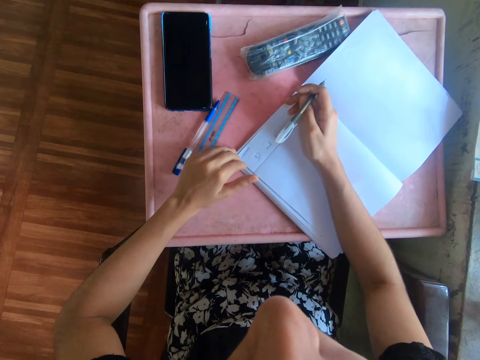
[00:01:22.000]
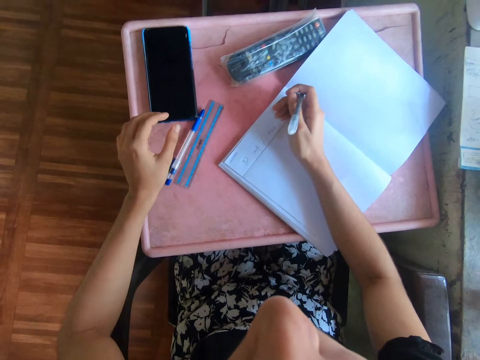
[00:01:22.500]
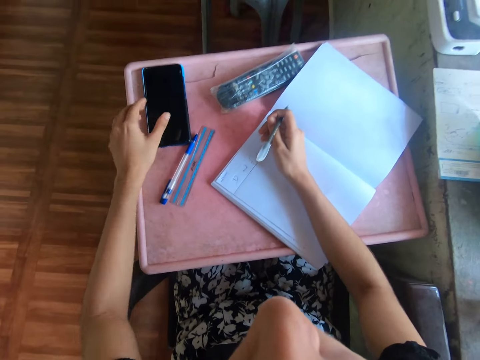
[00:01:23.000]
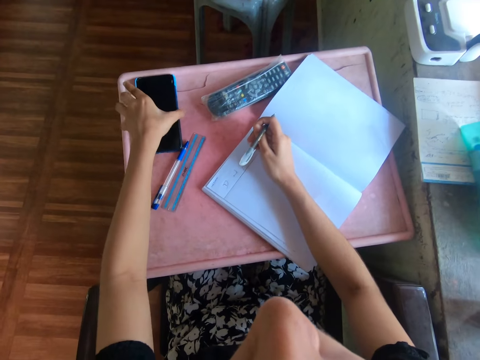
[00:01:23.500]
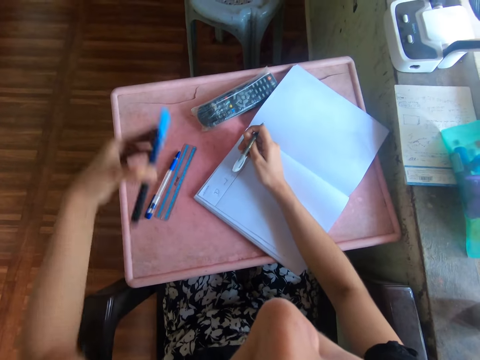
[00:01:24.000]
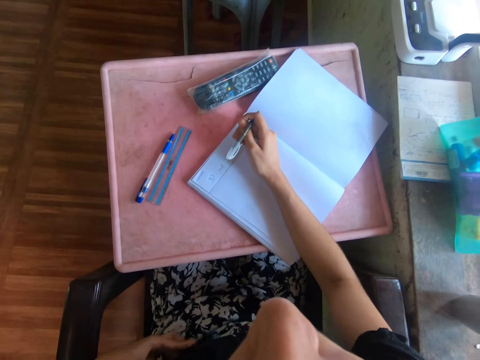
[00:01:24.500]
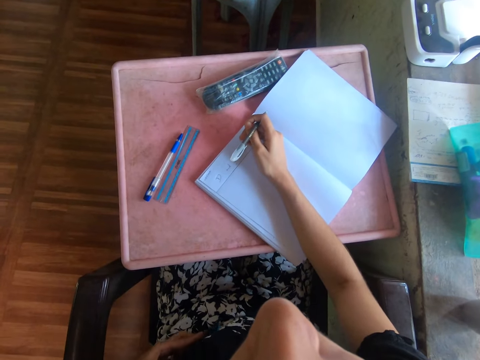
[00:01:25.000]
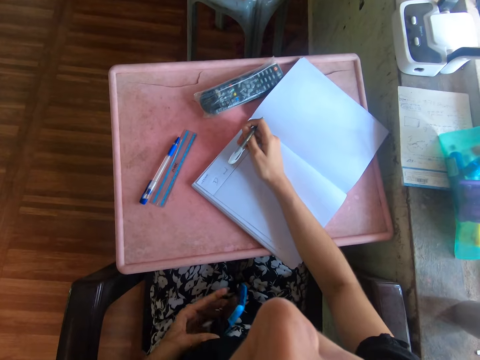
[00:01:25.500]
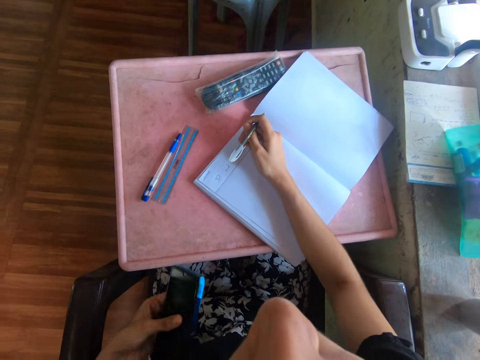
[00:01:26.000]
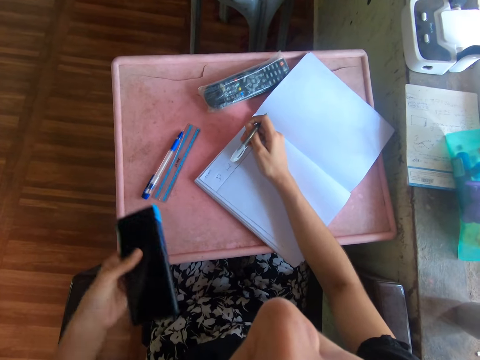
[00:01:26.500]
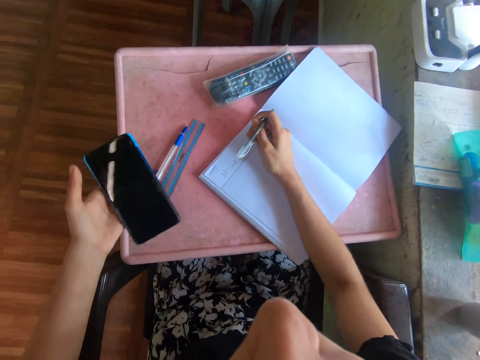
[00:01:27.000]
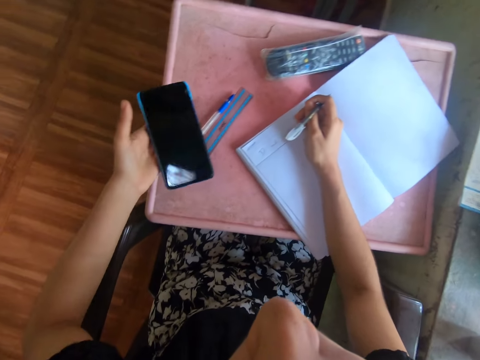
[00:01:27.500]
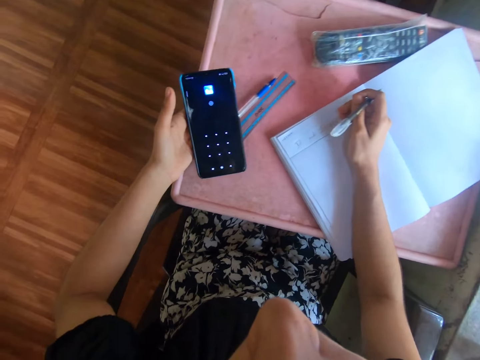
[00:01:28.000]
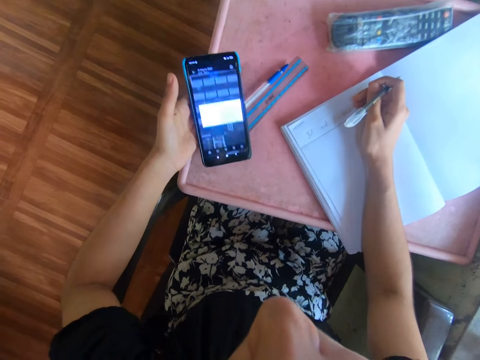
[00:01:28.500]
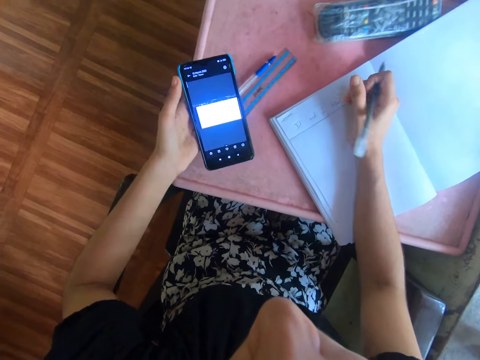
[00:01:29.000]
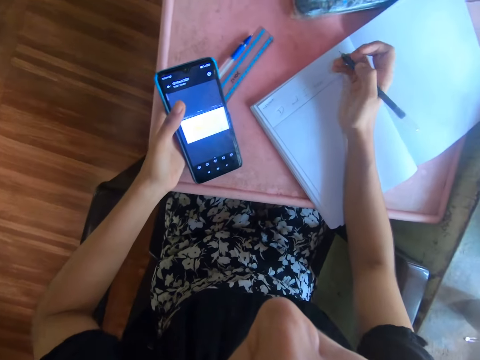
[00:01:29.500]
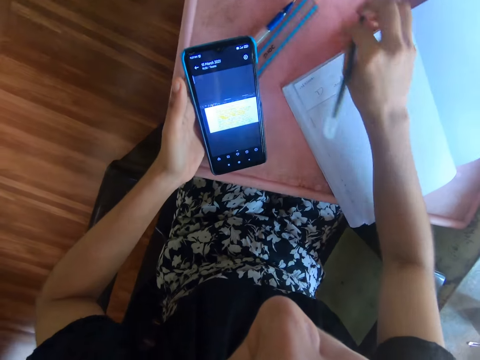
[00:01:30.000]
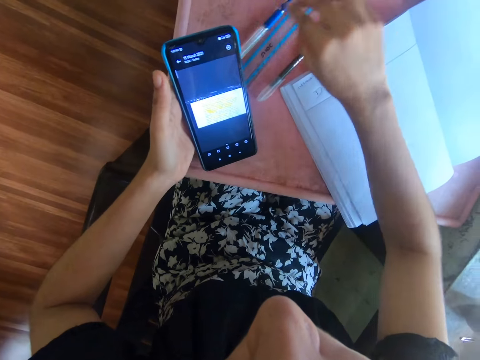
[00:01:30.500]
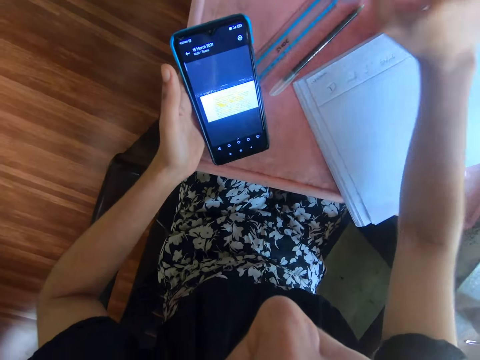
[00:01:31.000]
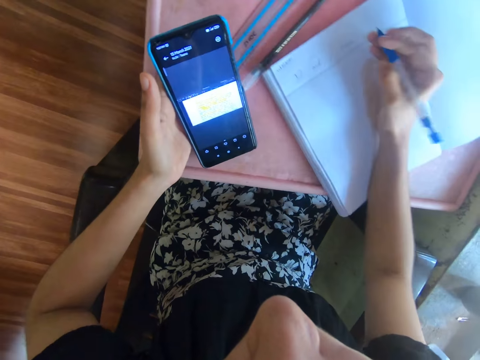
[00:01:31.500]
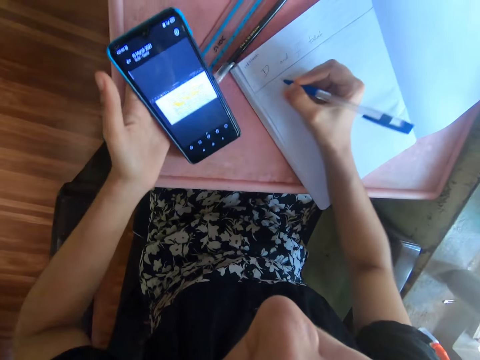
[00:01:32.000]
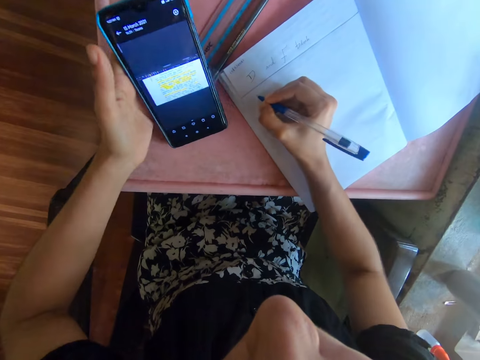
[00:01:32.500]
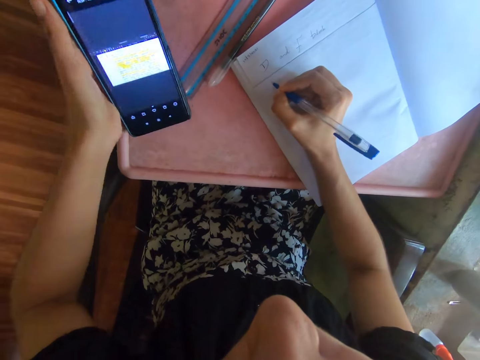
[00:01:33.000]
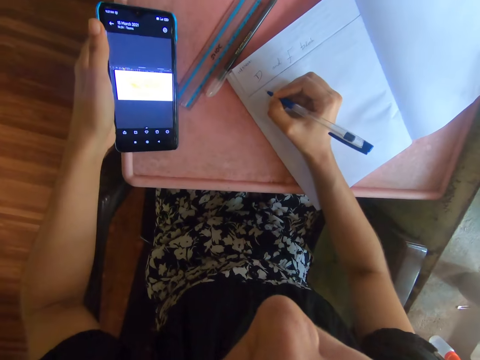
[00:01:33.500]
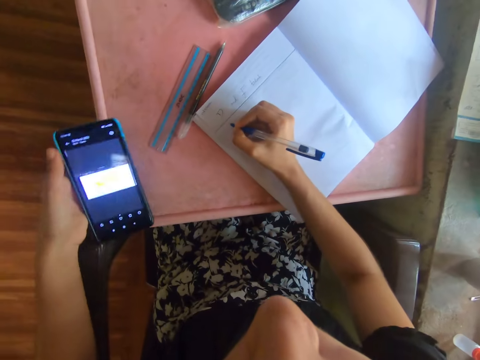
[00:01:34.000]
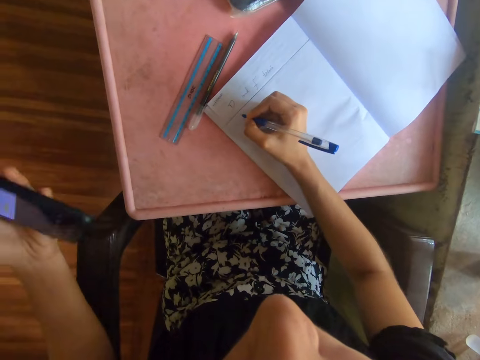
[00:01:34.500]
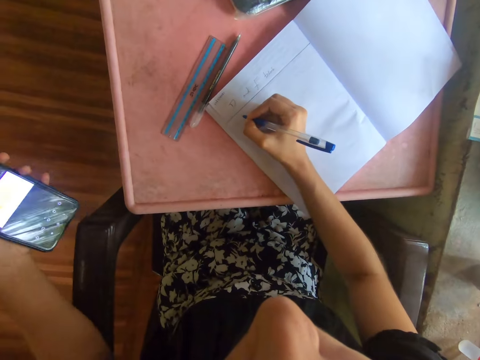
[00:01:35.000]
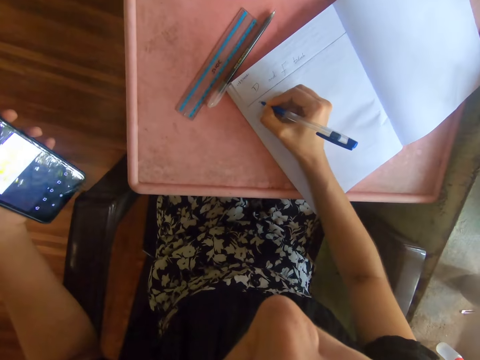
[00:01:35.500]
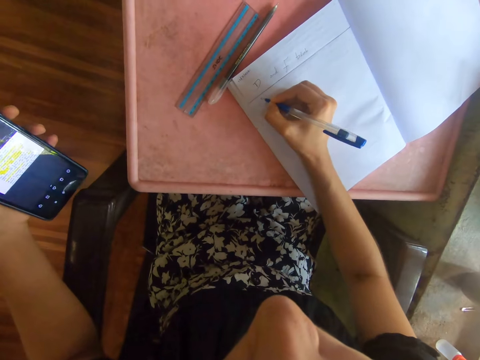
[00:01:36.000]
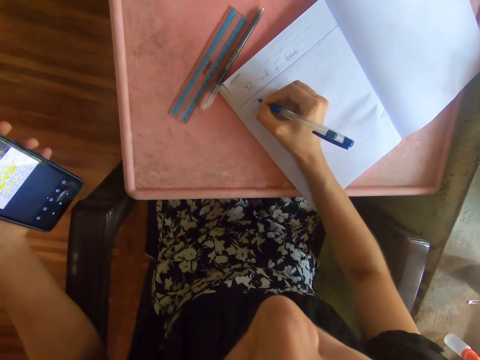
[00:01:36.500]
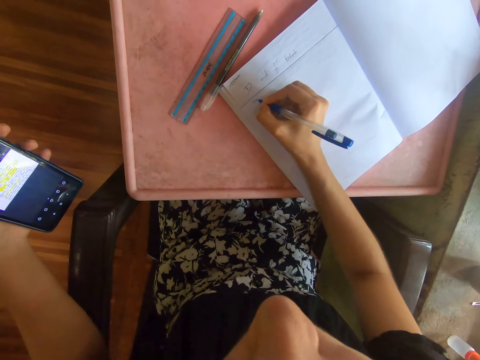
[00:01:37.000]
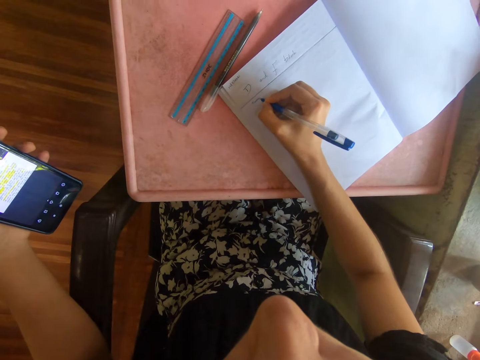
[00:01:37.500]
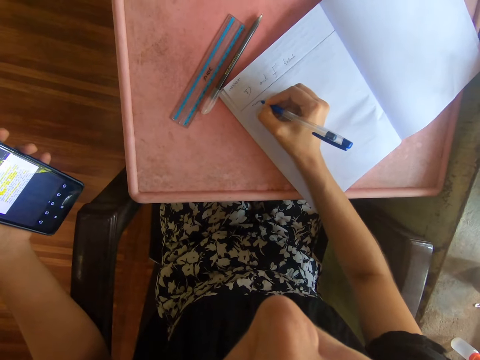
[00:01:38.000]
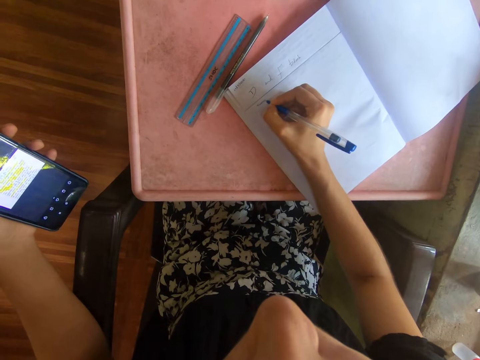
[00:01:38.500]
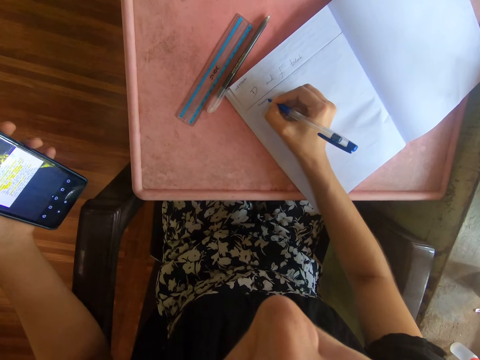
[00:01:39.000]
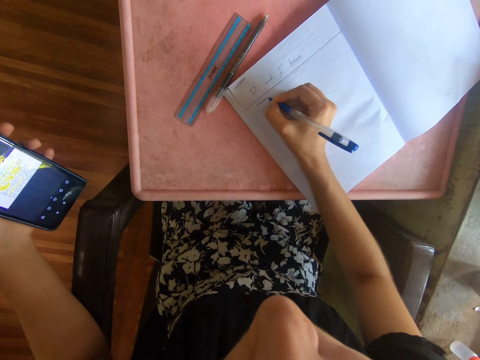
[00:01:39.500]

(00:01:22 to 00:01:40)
The camera wearer picks the phone from the table with her left hand. She rubs the phone on her dress with her left hand. She operates the phone with her left hand. She drops the pen on the table with her right hand. She picks the pen from the table with her right hand. She writes in the book on the table with the pen in her right hand.

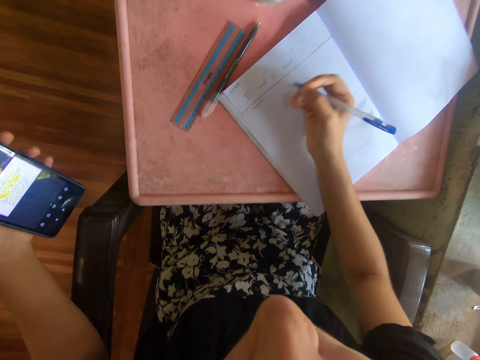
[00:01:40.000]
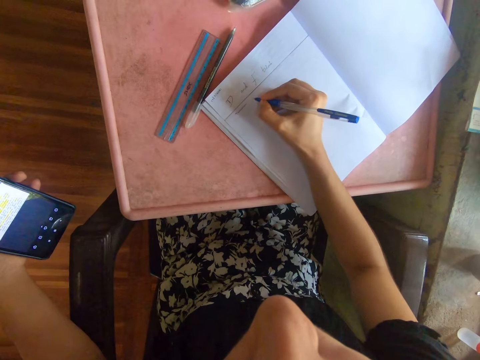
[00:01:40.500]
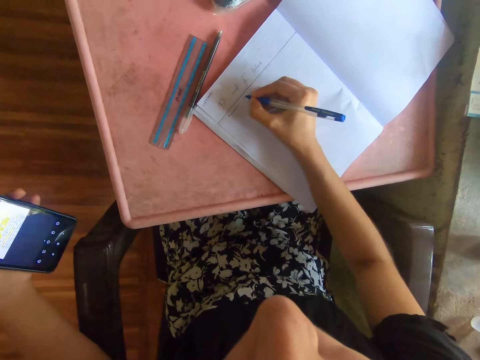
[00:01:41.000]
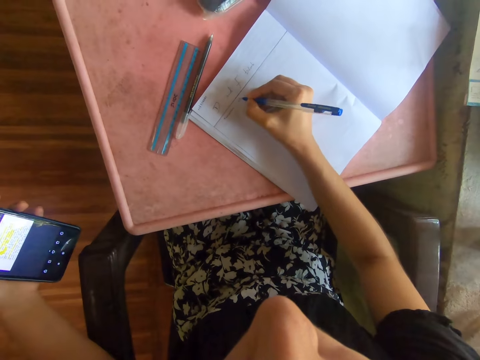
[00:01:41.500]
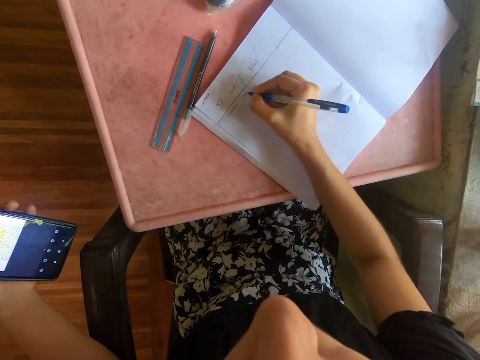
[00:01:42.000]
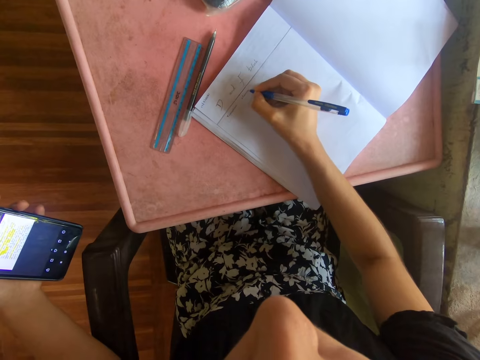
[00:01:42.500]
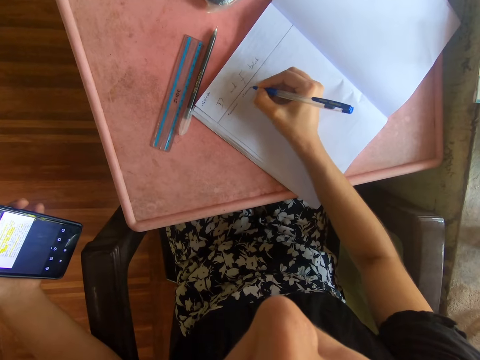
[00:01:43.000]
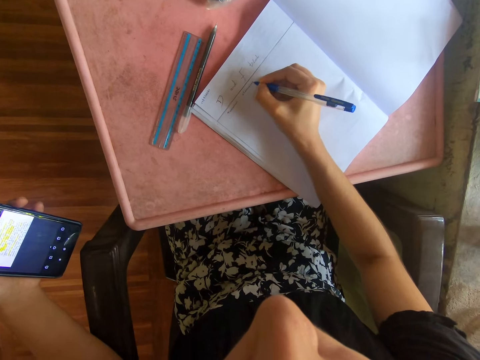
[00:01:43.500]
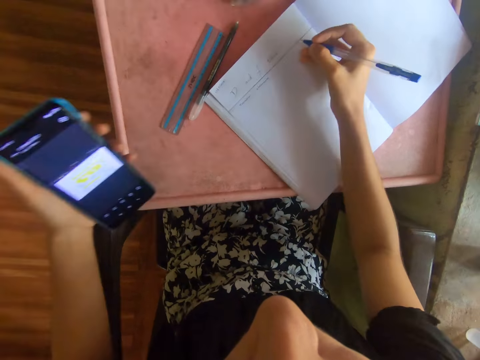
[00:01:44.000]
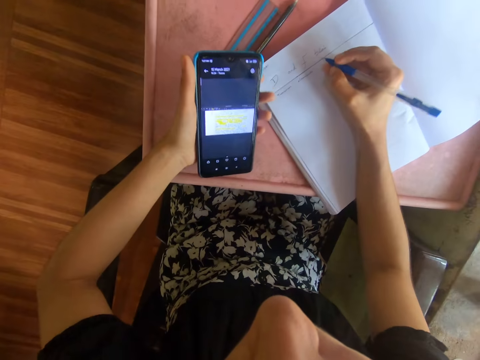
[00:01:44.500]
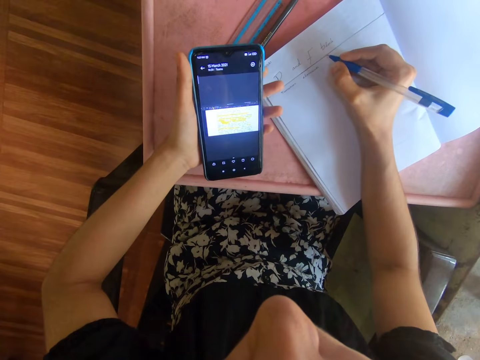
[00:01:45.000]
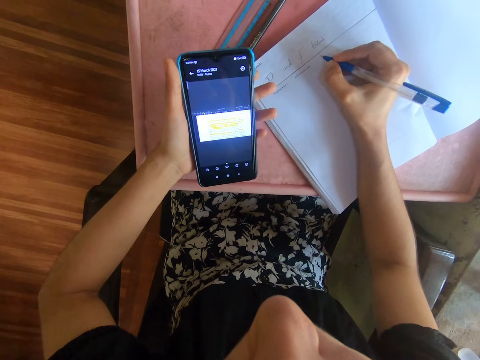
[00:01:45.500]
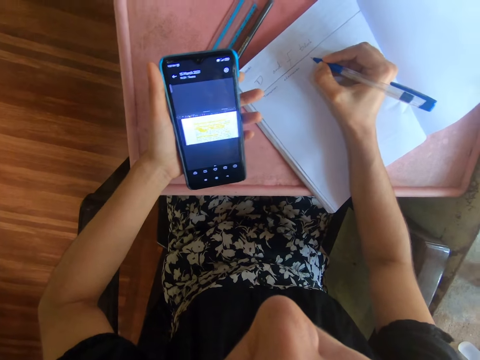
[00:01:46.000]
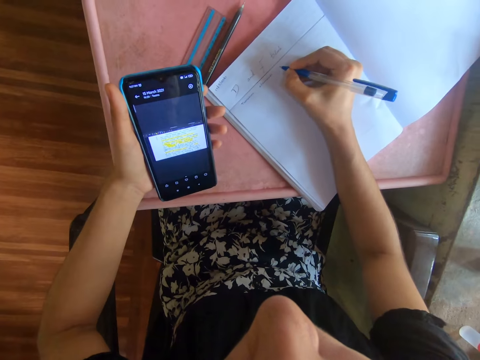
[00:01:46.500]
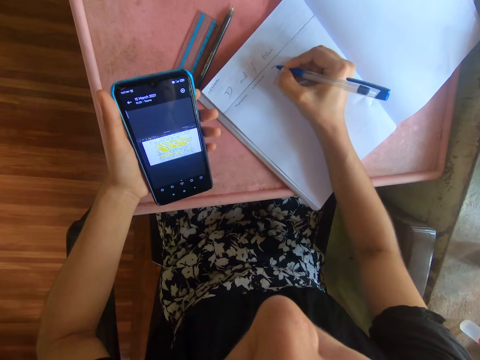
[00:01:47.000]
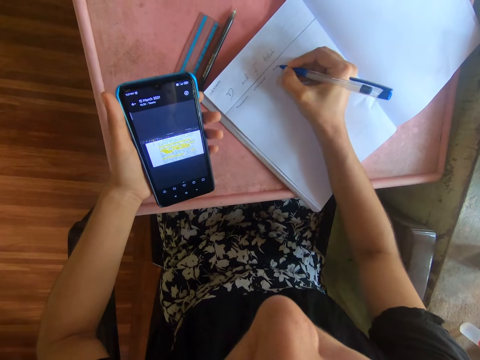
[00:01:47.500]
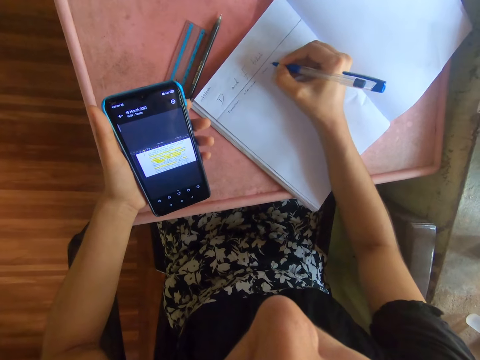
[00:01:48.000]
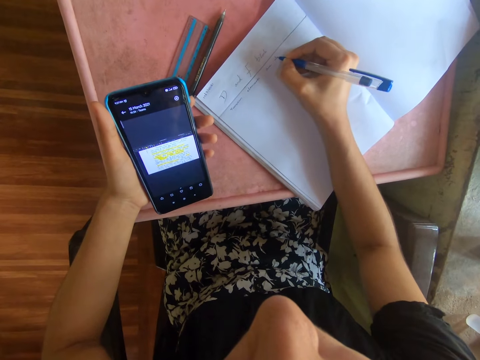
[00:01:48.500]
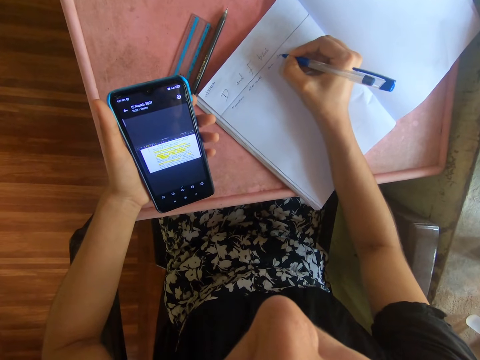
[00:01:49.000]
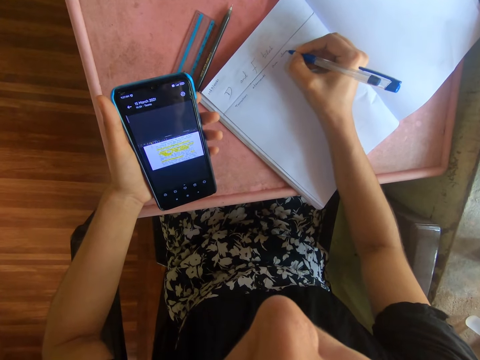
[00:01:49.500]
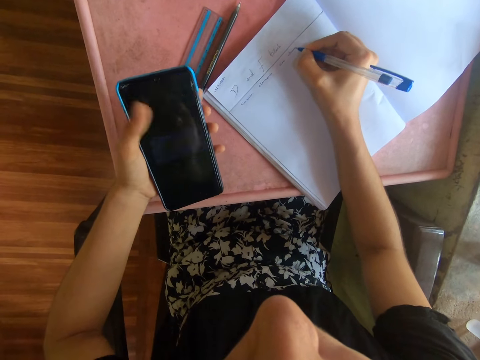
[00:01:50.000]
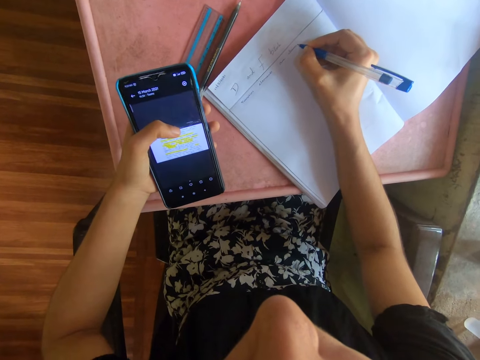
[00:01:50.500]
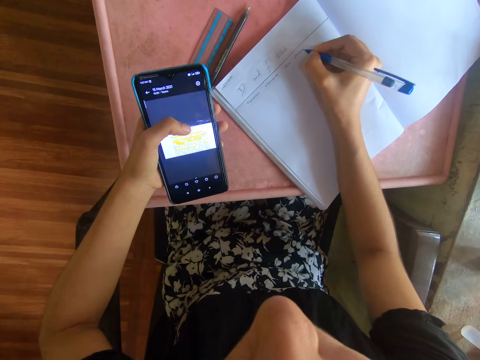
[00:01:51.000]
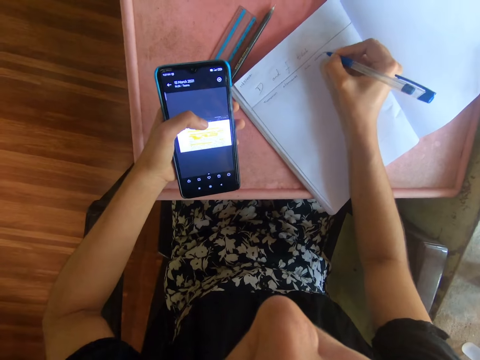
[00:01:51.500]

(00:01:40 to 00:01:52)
The camera wearer moves her left hand. She operates the phone with her left hand. She writes in the book on the table with the pen in her right hand.
